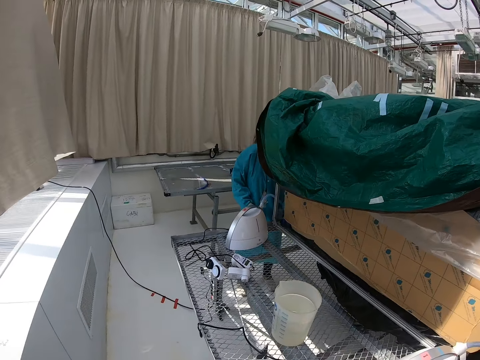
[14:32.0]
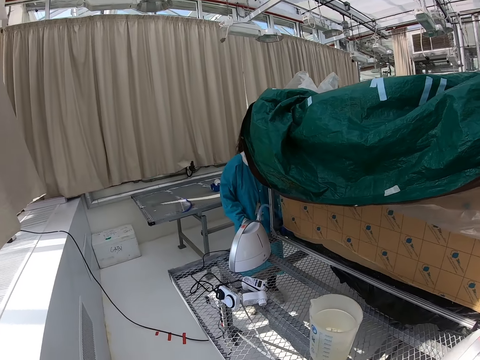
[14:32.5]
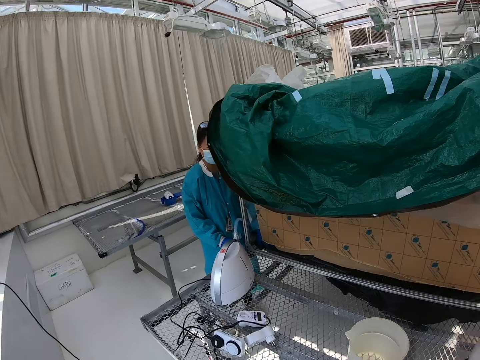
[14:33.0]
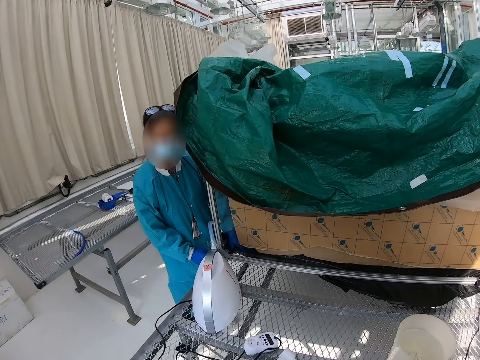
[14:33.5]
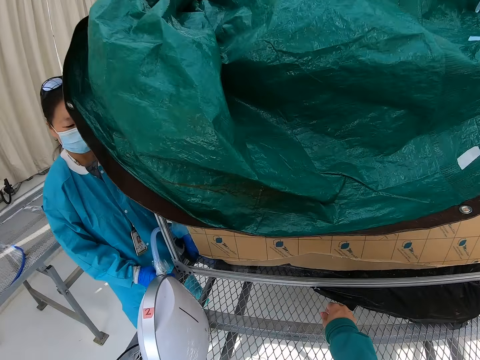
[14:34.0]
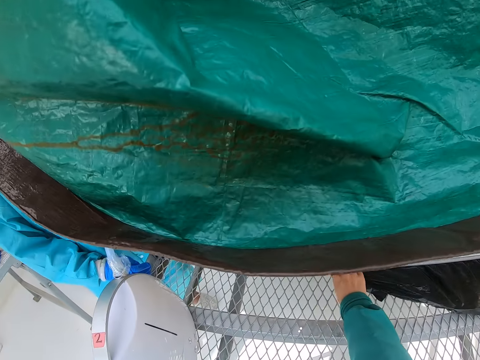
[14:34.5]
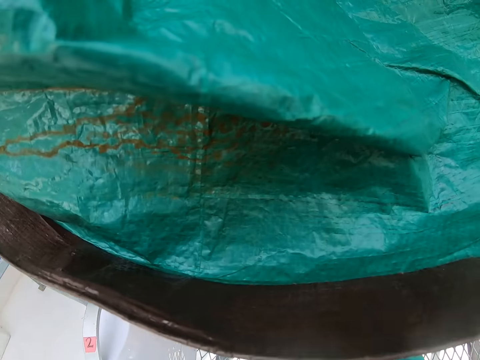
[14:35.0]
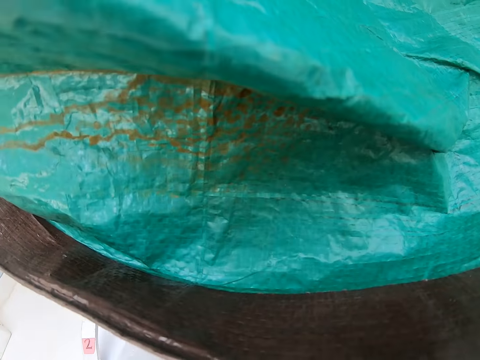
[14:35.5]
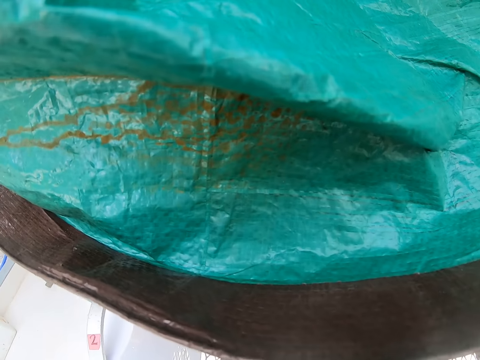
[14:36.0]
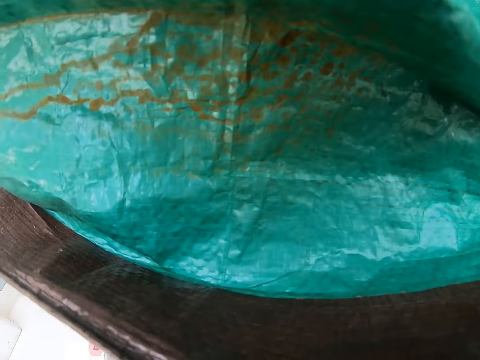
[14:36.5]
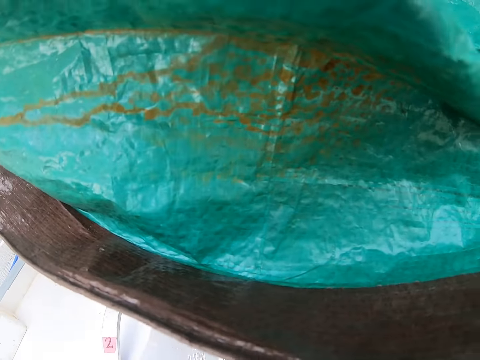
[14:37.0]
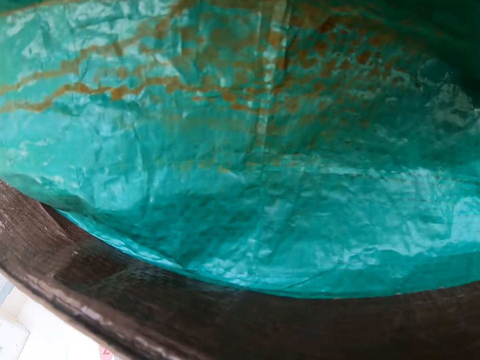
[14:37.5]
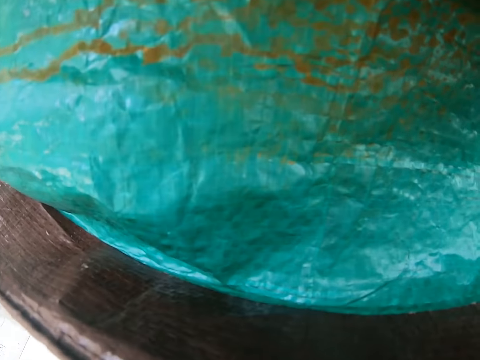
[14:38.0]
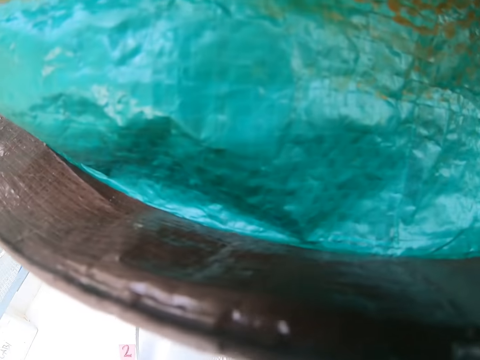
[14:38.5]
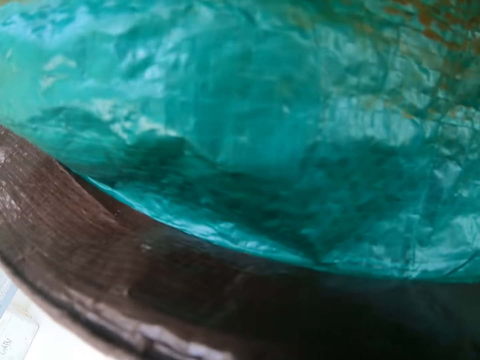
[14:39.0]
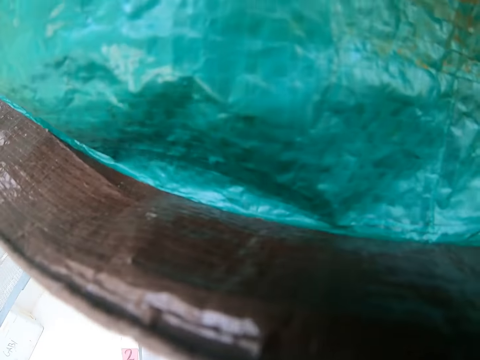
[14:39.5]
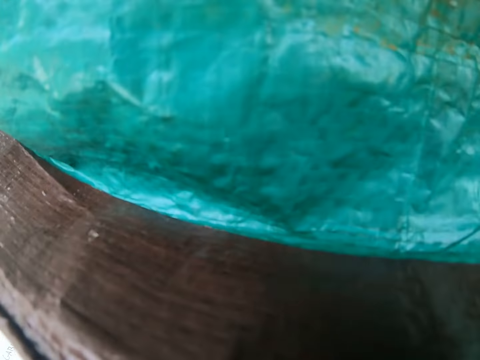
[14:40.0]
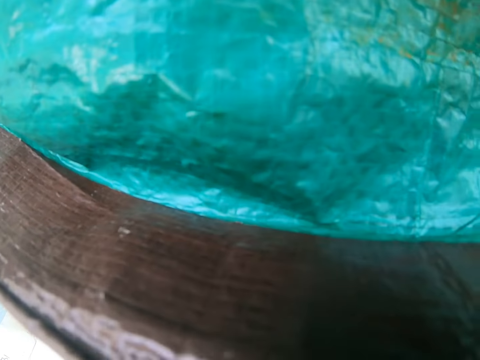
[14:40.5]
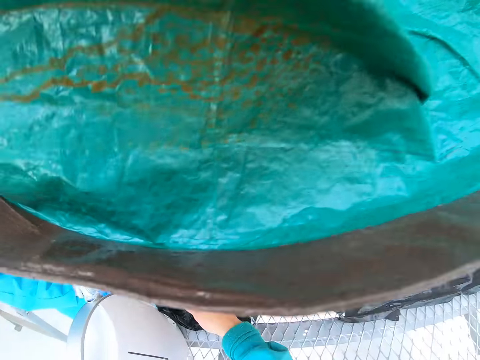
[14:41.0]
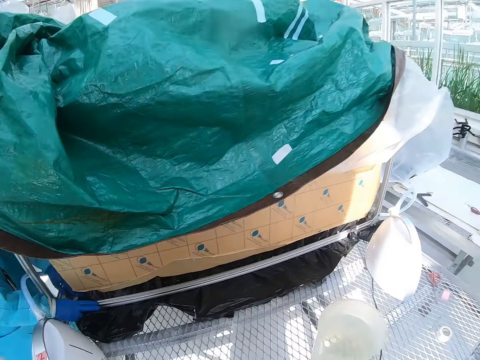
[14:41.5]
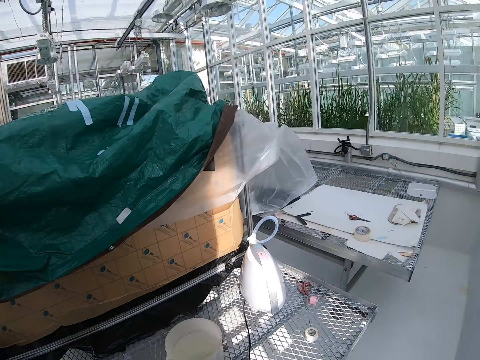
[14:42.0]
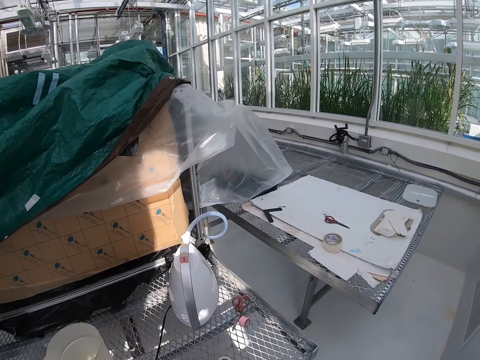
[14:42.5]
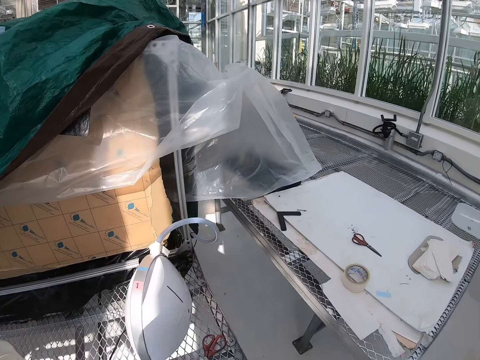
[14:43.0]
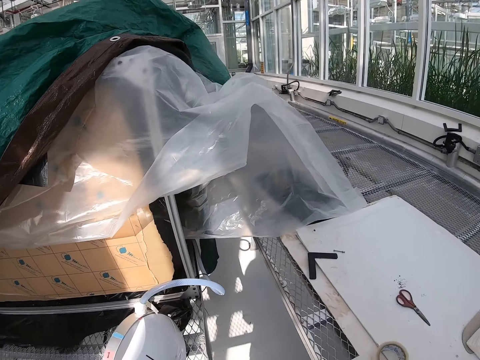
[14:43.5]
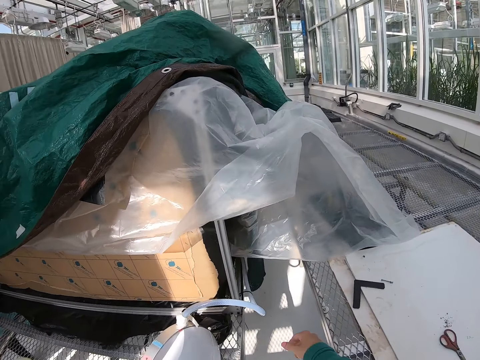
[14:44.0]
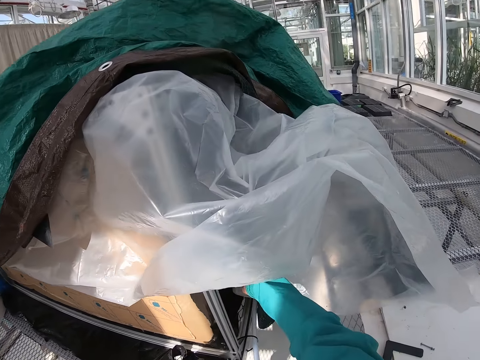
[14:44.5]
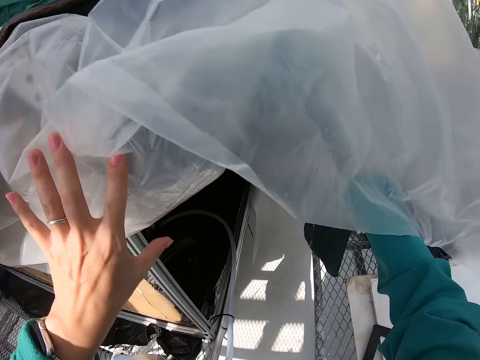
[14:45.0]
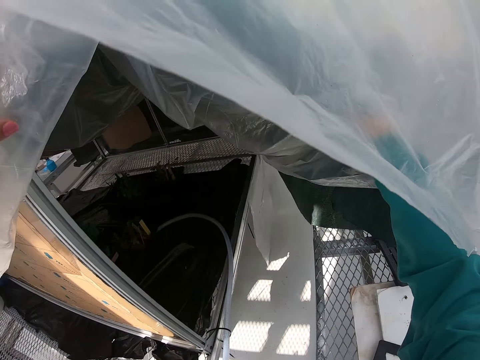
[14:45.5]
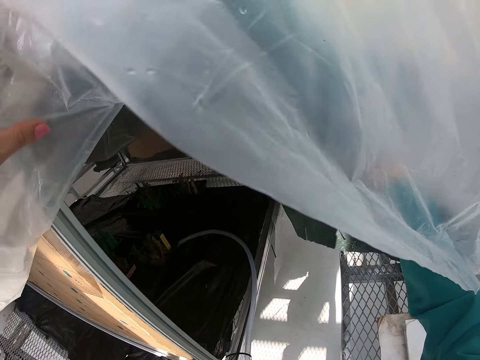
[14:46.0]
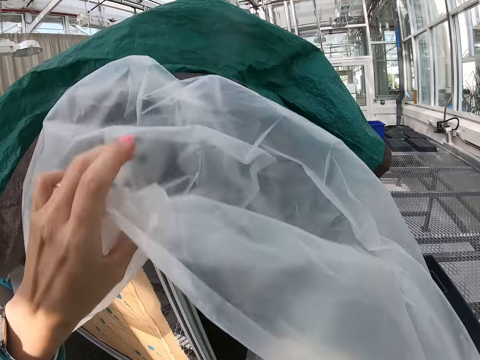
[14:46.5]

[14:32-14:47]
The camera wearer starts walking over to the lady. They reach out for the nylon paper. They look around. They start to bend over slightly. They stand up and straighten the nylon paper. They walk in the room. They start to walk away. They grab and pull up a transparent nylon covering the trays.

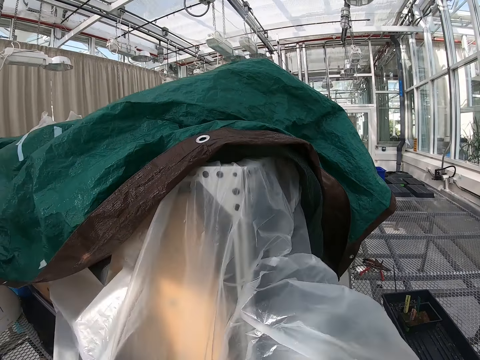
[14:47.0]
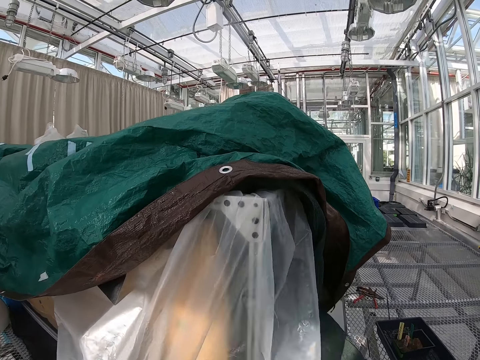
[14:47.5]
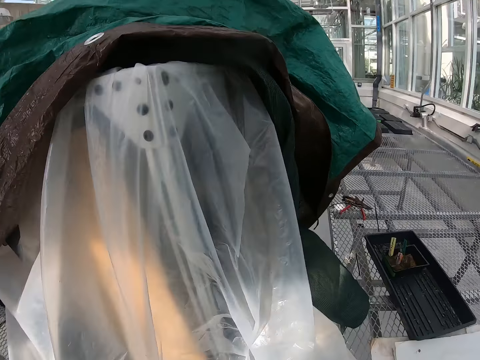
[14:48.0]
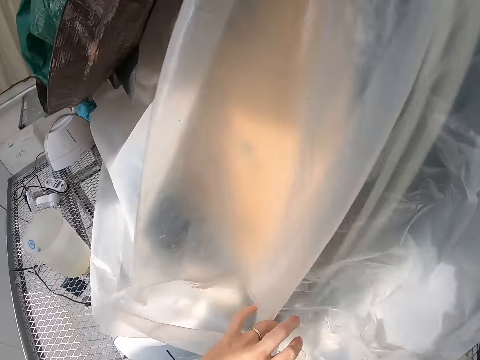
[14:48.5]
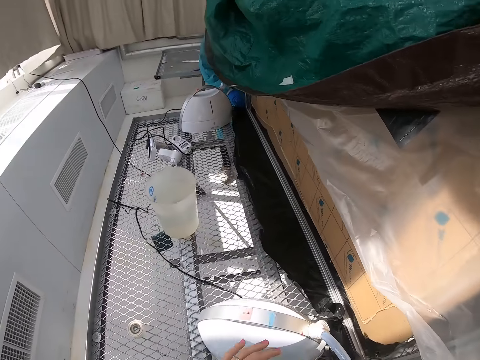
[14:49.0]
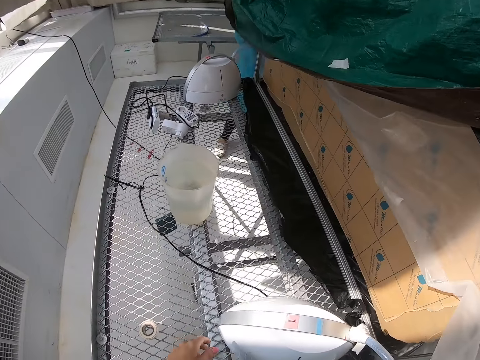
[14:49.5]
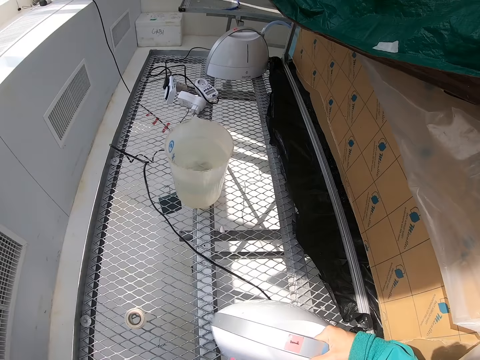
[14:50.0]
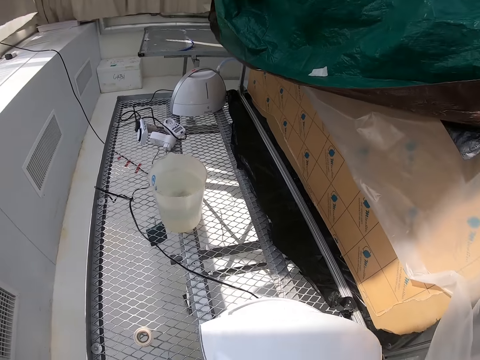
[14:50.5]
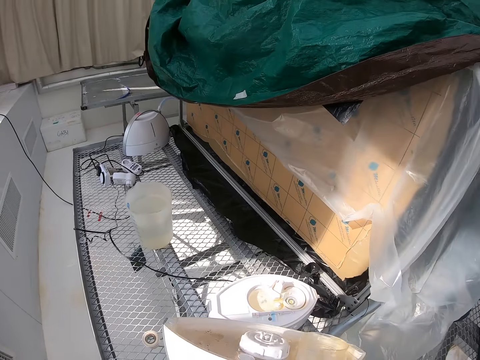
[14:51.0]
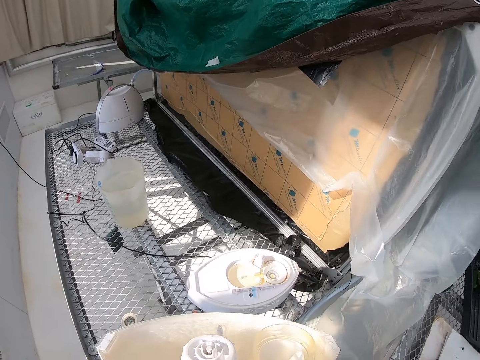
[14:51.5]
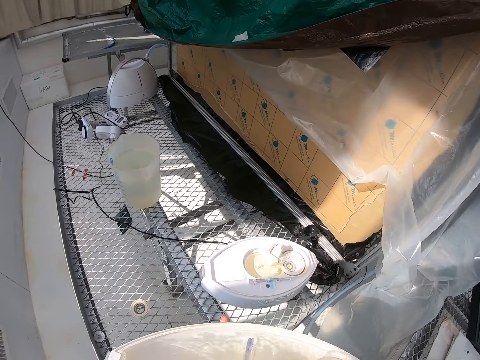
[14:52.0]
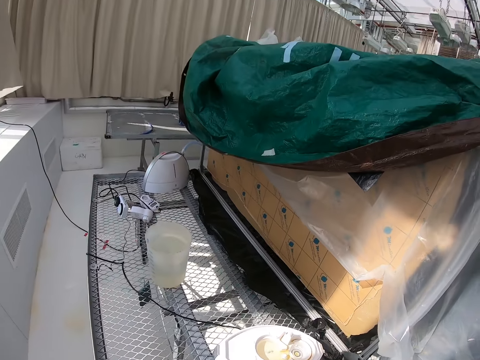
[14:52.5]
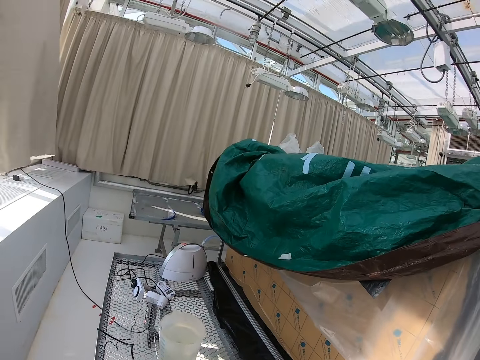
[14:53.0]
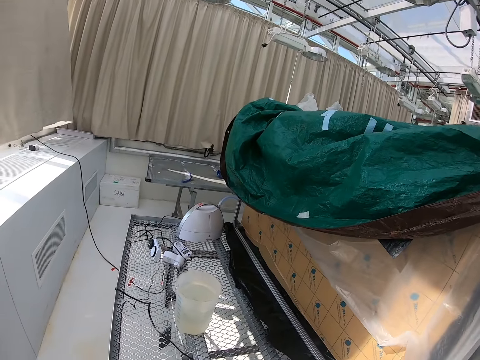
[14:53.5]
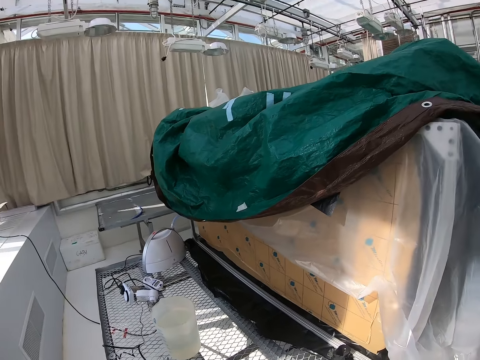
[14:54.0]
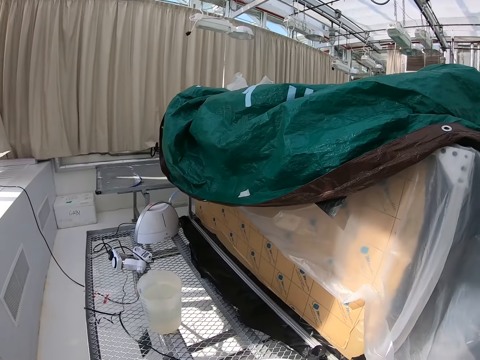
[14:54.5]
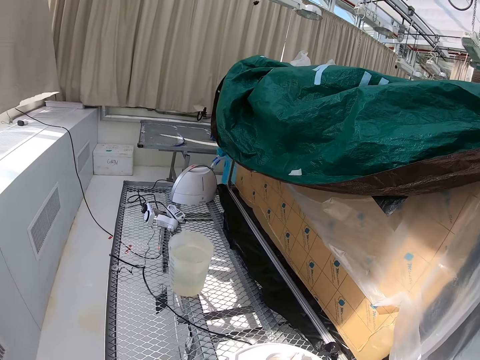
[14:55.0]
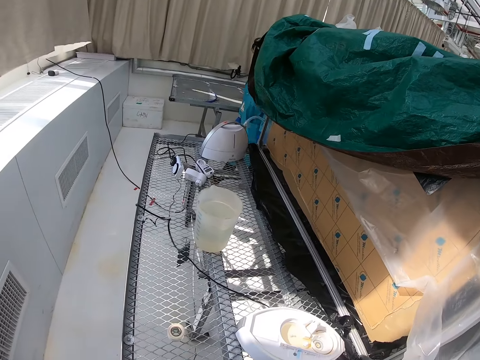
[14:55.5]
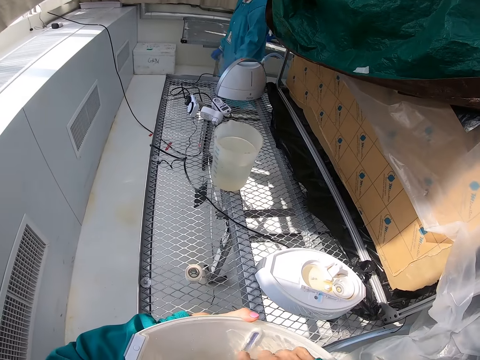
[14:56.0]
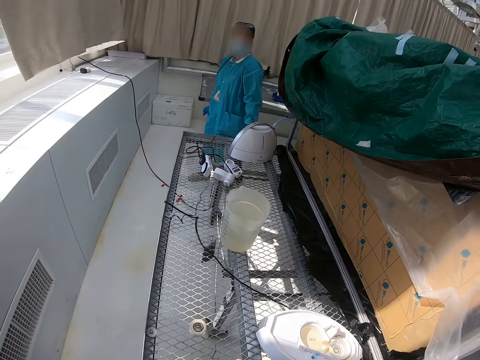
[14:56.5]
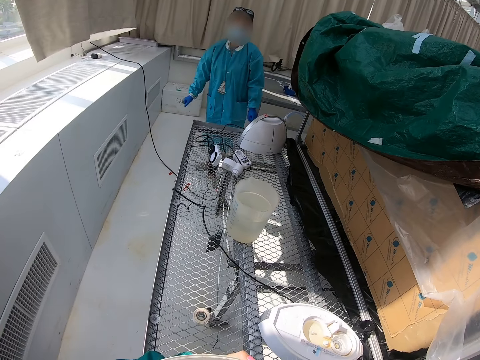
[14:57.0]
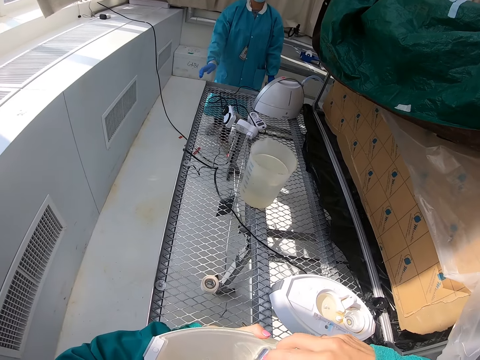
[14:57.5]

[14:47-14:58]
The camera wearer pulls down the transparent nylon and covers the tray. They grab something. They open up something. They look around. A lady starts to walk towards the camera wearer.
